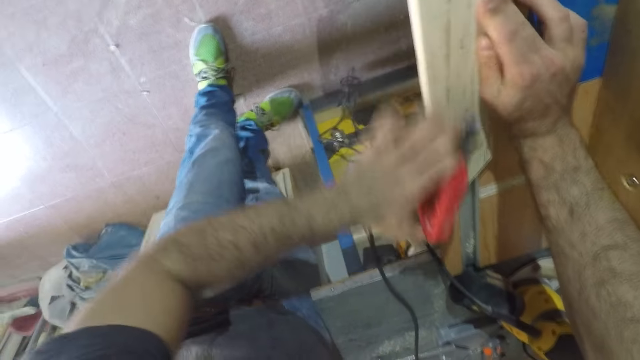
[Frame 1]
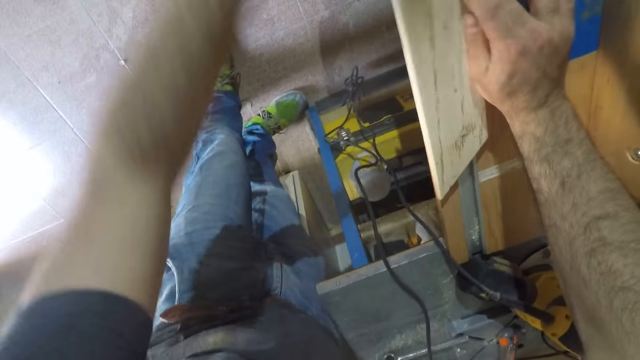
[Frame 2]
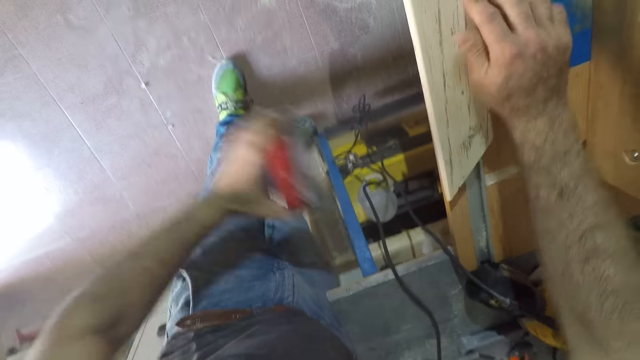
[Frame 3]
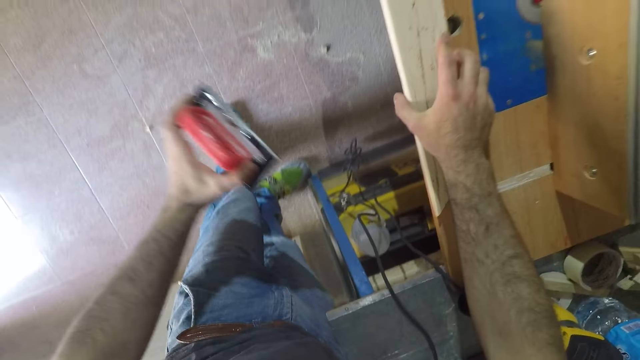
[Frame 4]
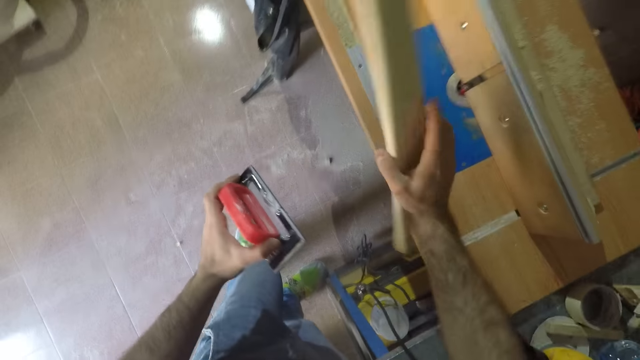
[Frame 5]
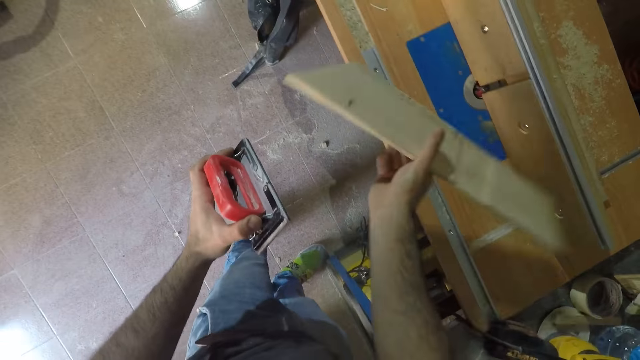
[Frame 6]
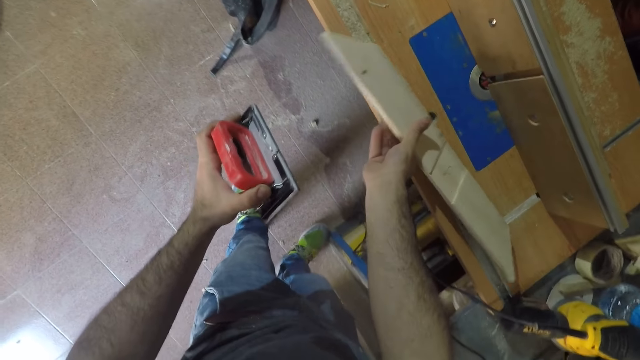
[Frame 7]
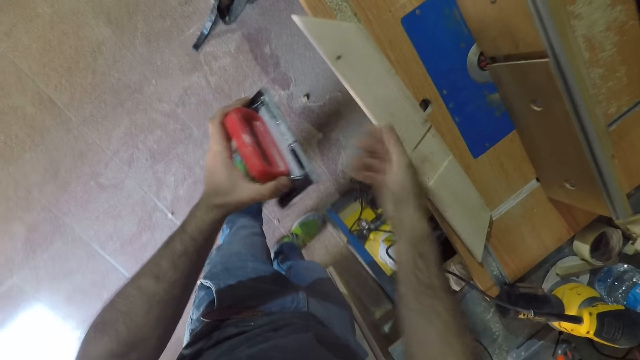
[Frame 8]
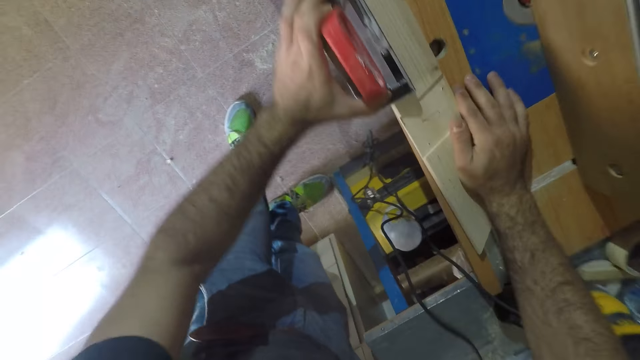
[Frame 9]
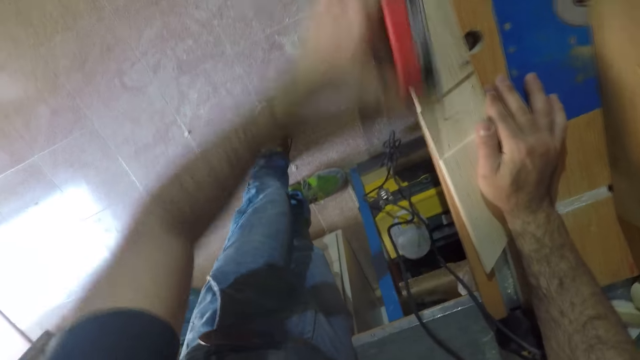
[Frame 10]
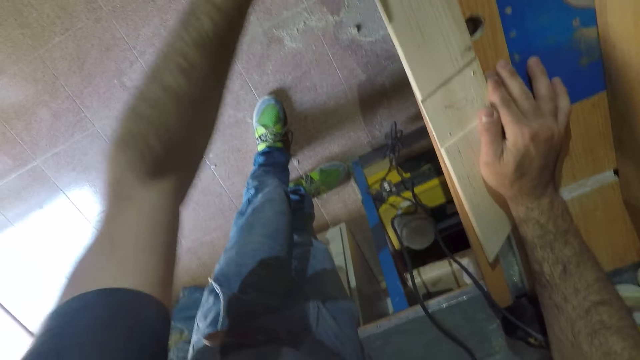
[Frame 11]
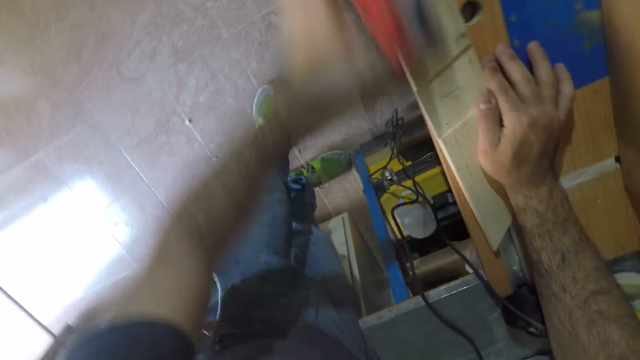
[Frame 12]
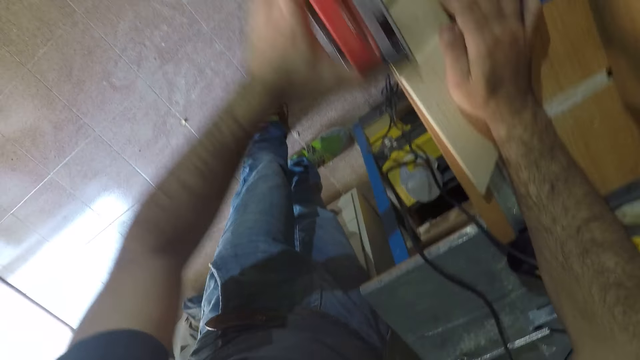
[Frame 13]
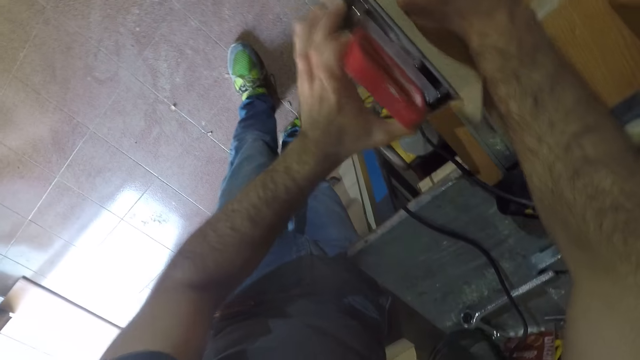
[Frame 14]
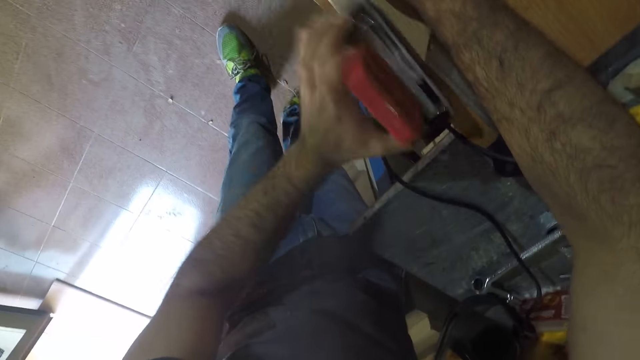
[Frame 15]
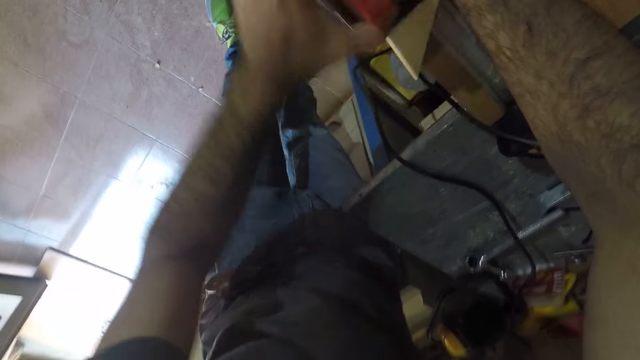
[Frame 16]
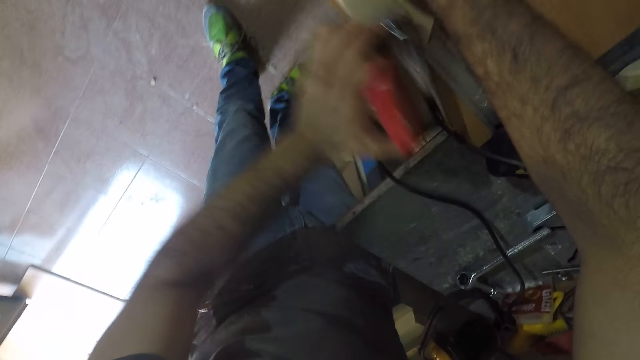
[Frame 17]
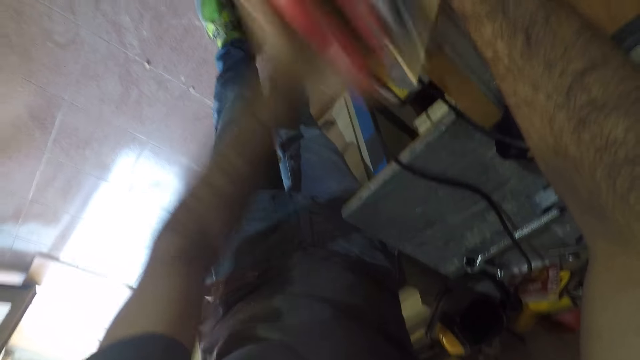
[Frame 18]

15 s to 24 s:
The camera wearer changes the wood. He flips the wood to its other side with his right hand. He smoothens the surface of the wood with the hand planer.

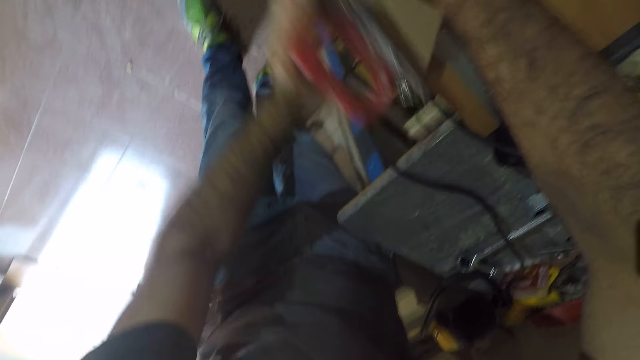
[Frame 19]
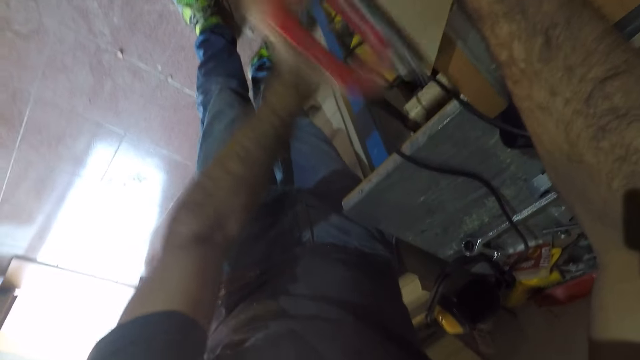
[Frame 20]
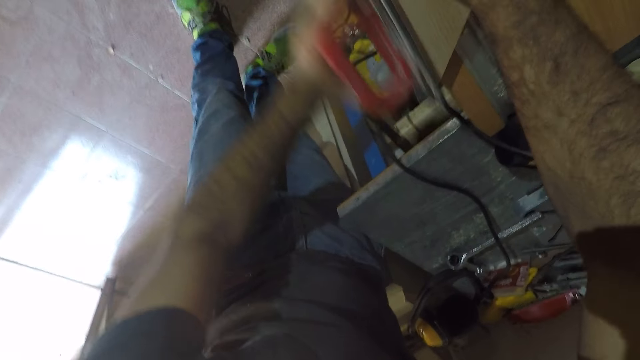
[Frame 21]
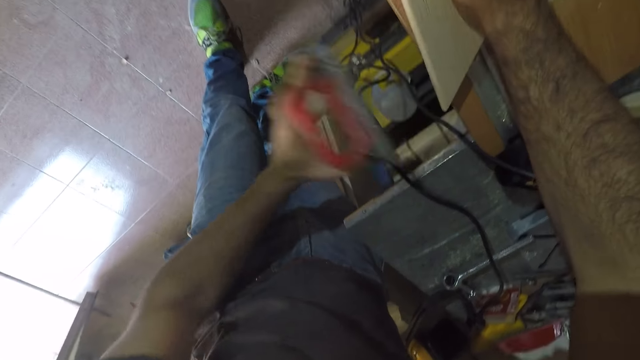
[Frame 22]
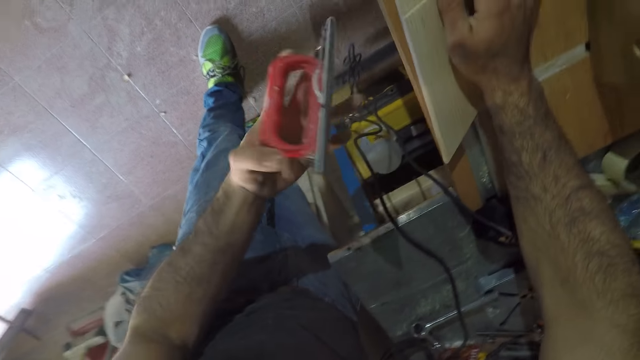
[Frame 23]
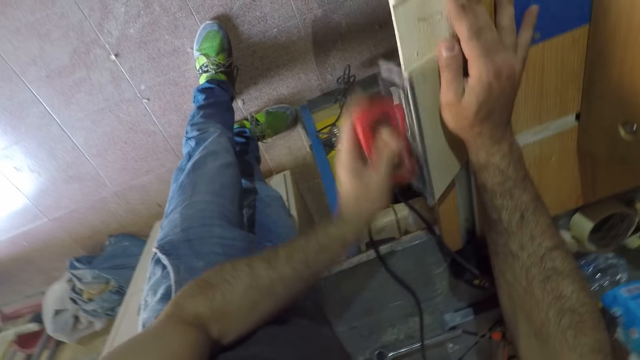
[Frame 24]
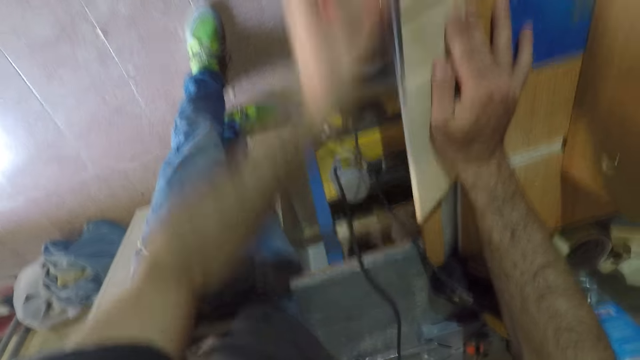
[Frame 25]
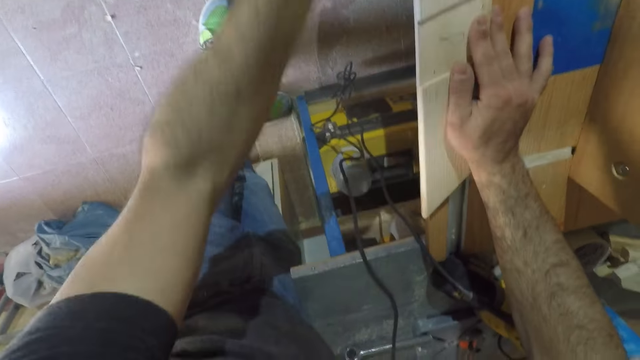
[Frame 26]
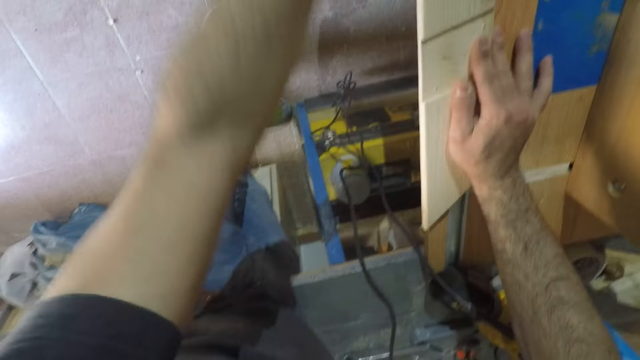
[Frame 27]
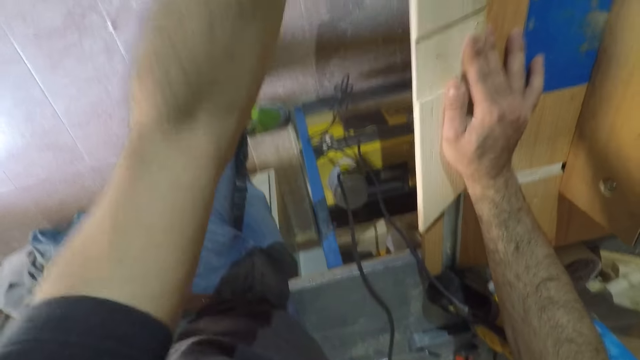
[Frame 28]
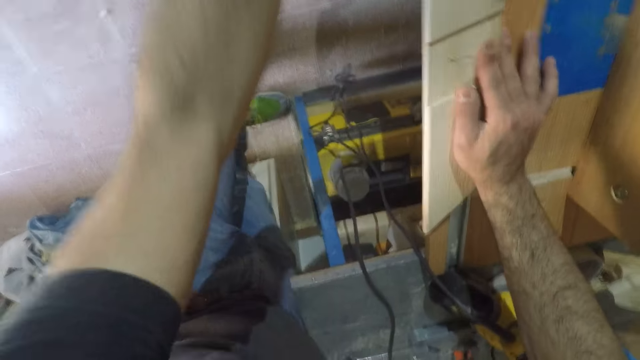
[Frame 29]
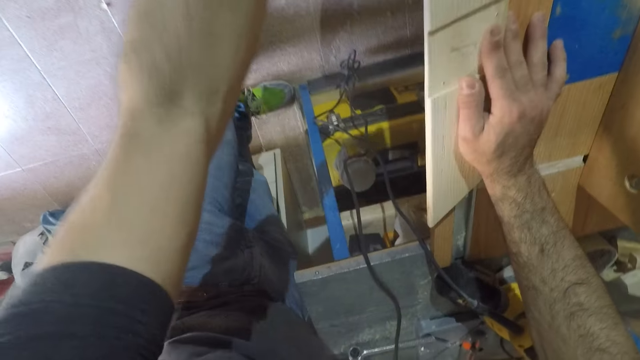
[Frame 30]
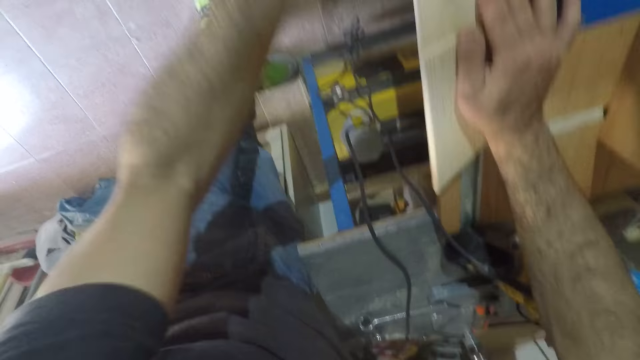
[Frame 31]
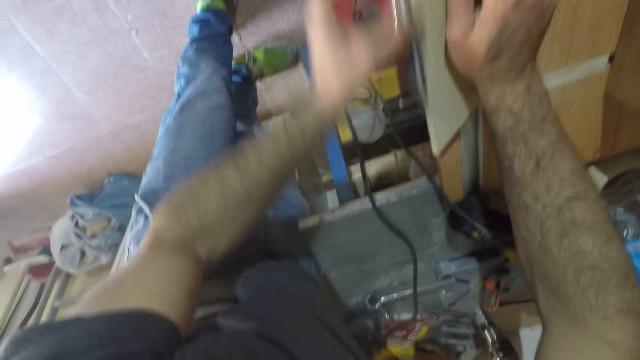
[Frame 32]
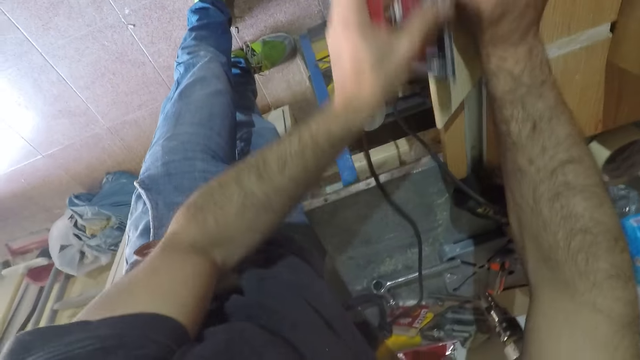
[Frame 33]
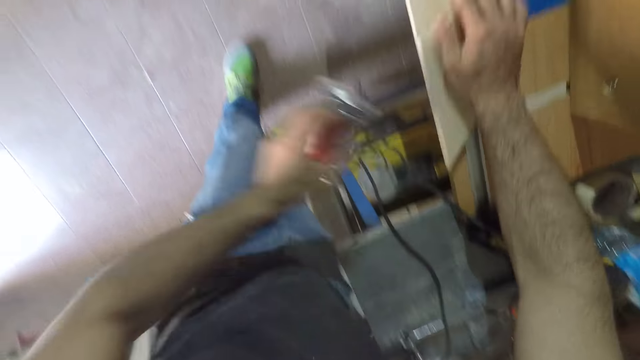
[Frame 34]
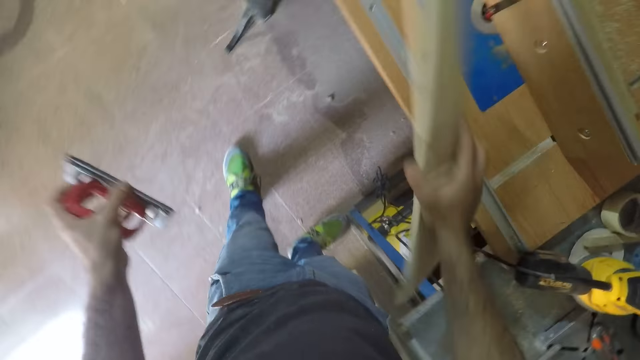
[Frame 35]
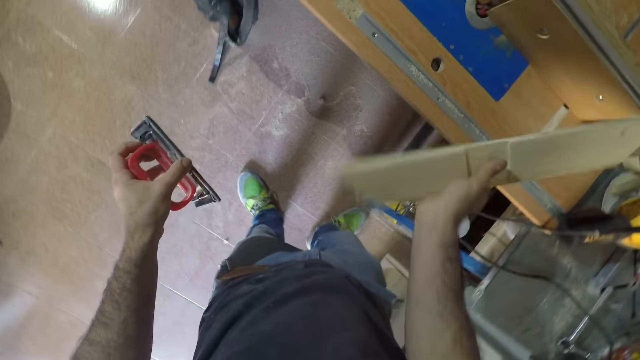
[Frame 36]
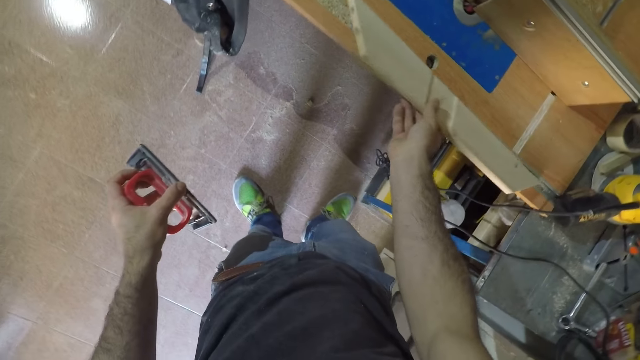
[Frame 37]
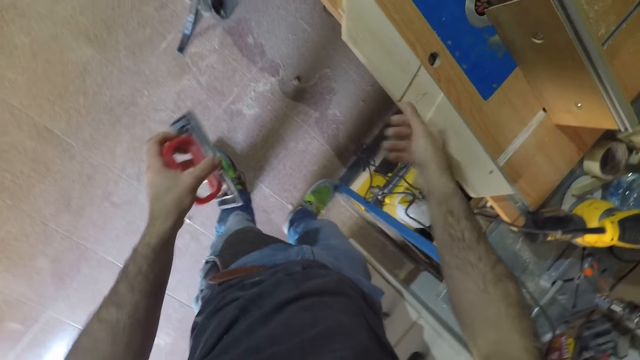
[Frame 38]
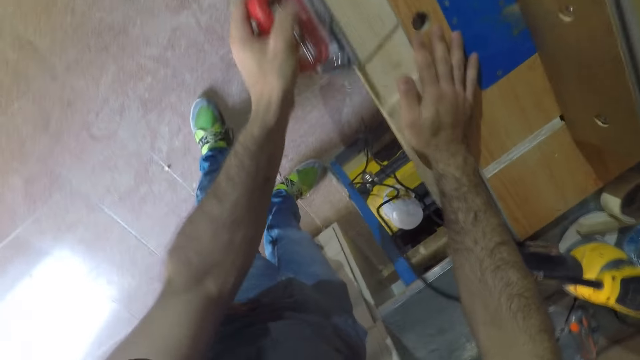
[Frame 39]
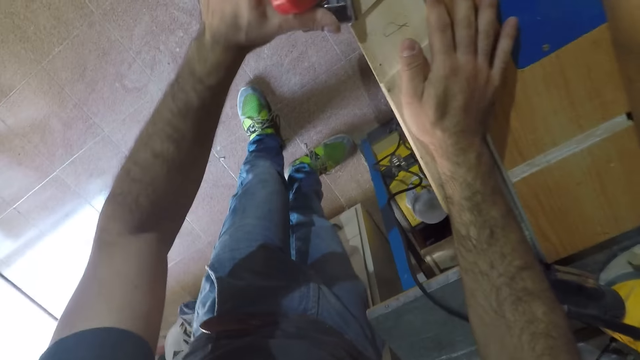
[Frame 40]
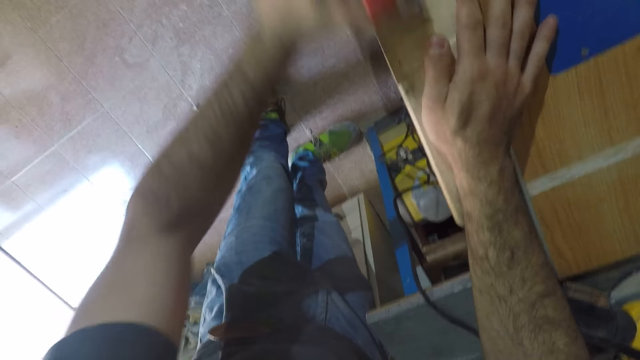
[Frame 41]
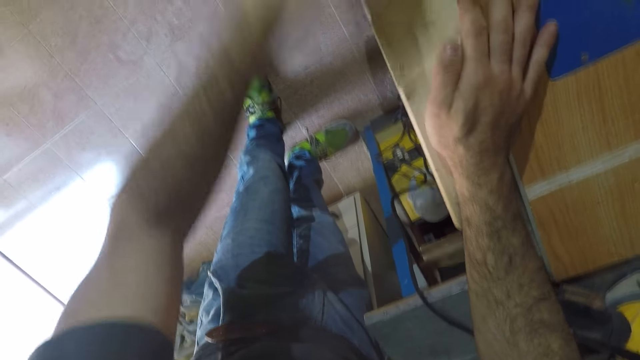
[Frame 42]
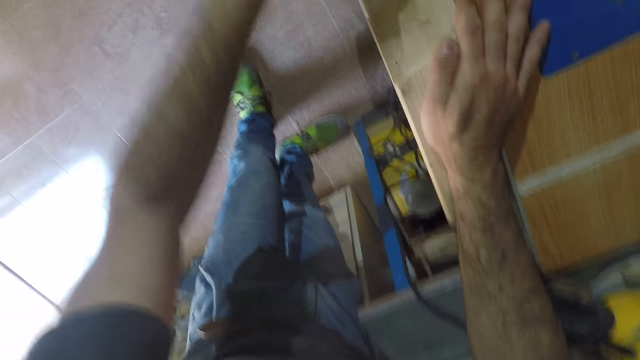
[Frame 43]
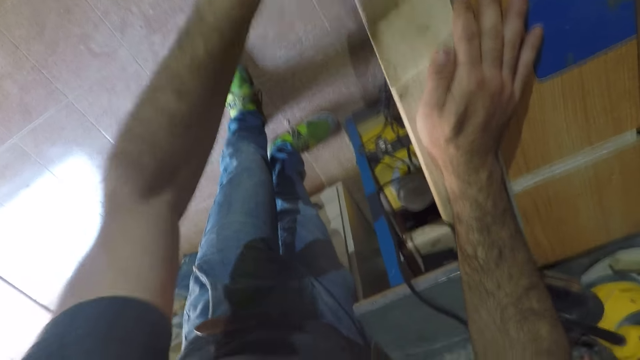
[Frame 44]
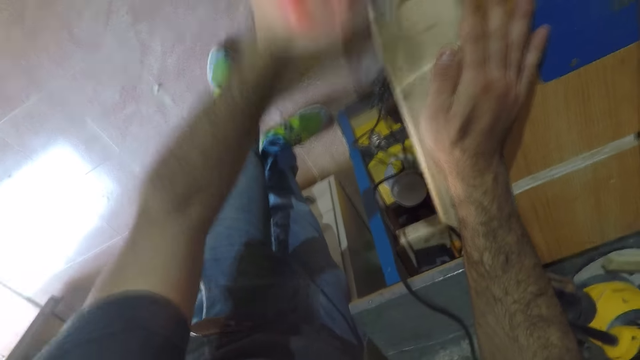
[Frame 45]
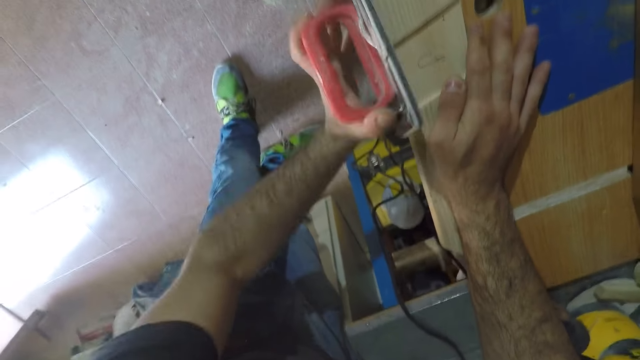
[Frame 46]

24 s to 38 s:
The camera wearer adjusts the jack plane. He smoothens the wood. He changes the wood. He flips the wood to its other side with his right hand. He places the wood on the table. He smoothens the surface of the wood with the hand planer.
